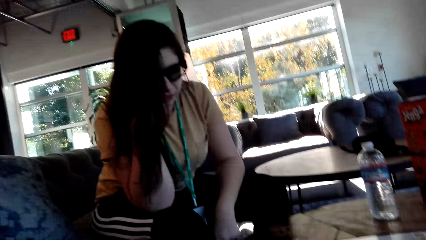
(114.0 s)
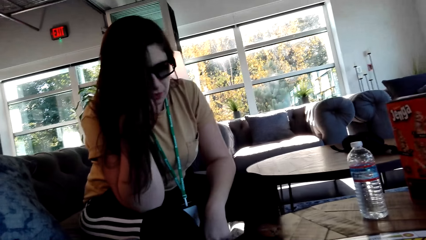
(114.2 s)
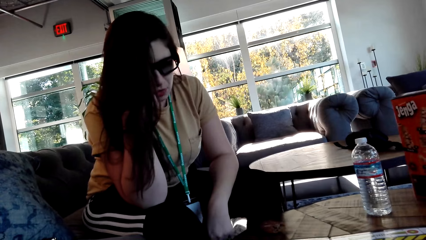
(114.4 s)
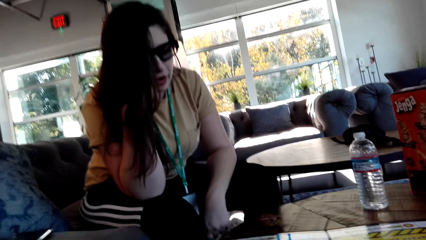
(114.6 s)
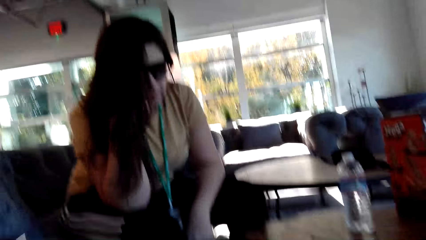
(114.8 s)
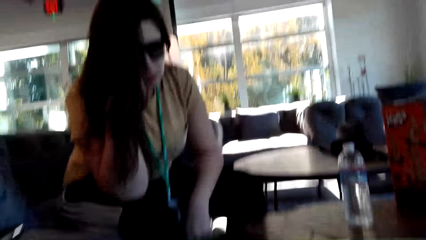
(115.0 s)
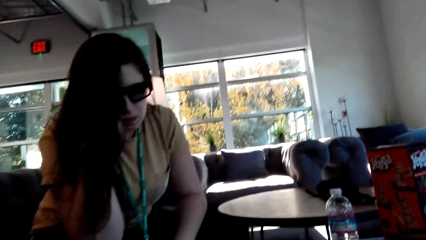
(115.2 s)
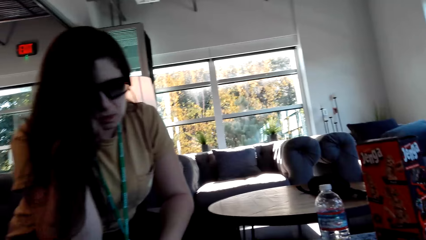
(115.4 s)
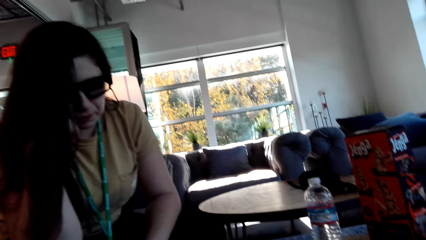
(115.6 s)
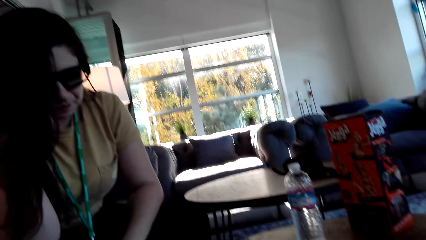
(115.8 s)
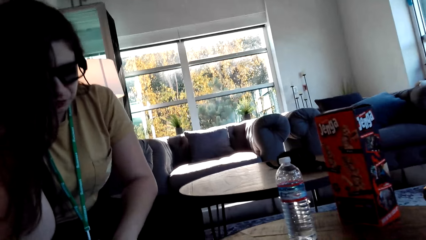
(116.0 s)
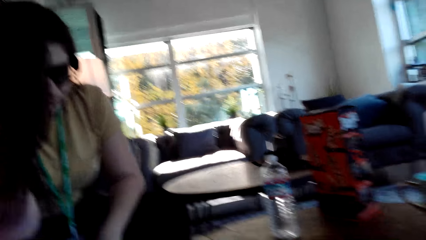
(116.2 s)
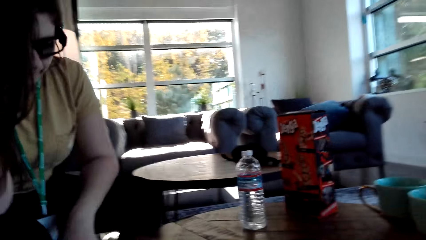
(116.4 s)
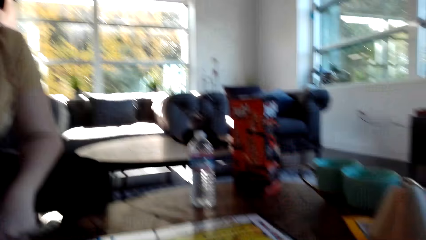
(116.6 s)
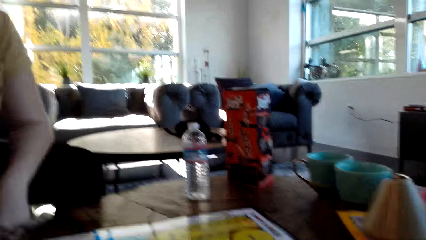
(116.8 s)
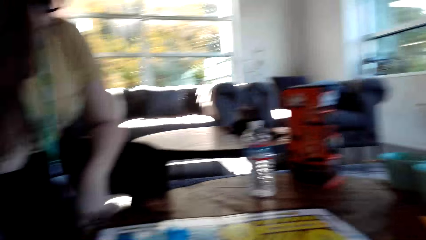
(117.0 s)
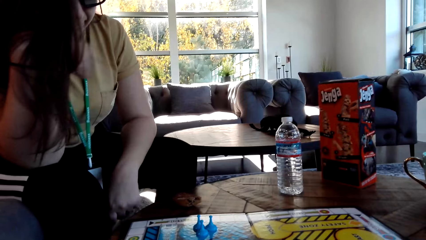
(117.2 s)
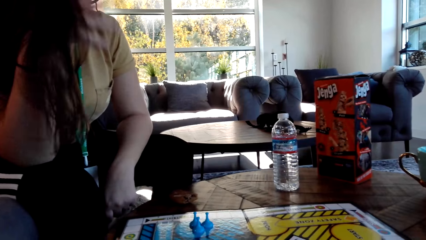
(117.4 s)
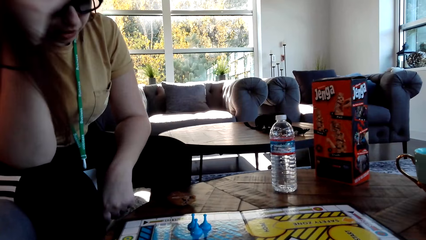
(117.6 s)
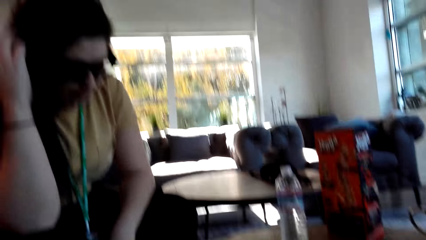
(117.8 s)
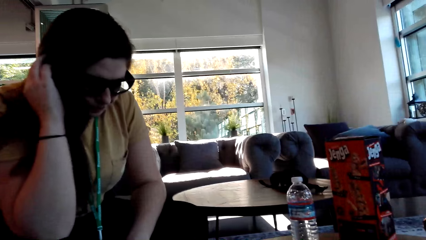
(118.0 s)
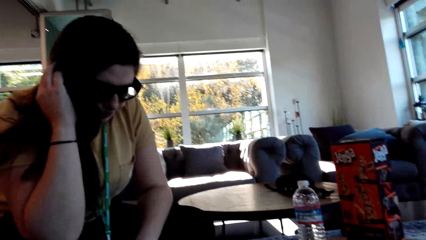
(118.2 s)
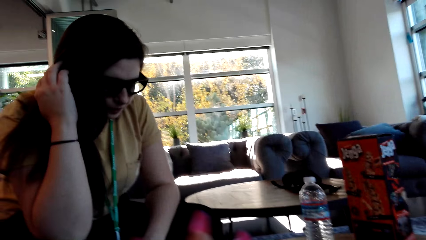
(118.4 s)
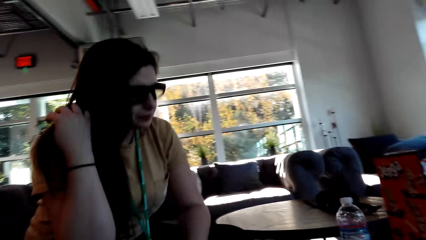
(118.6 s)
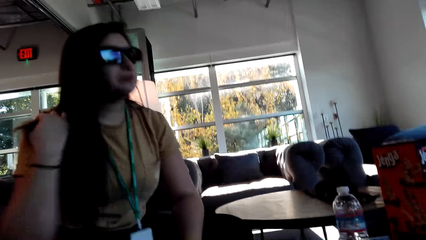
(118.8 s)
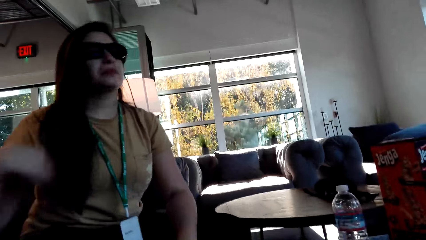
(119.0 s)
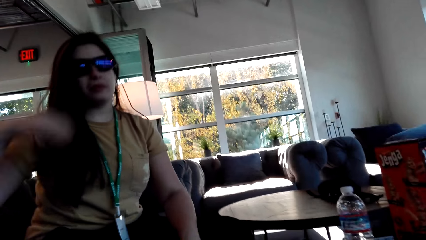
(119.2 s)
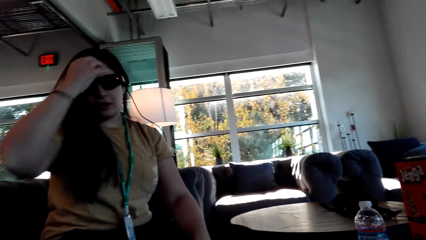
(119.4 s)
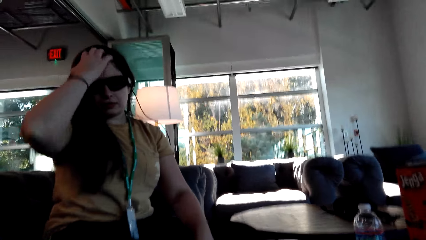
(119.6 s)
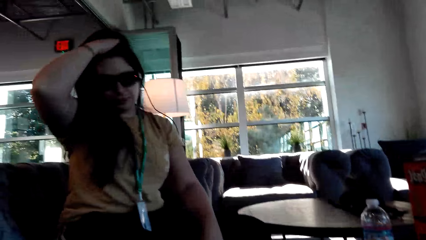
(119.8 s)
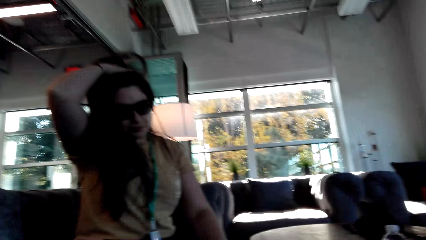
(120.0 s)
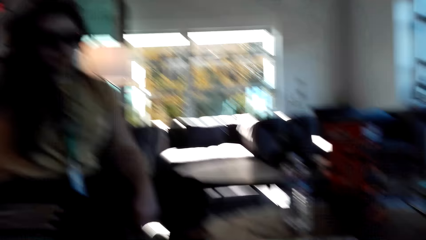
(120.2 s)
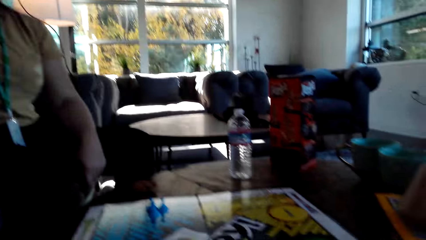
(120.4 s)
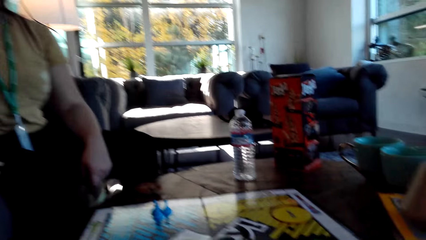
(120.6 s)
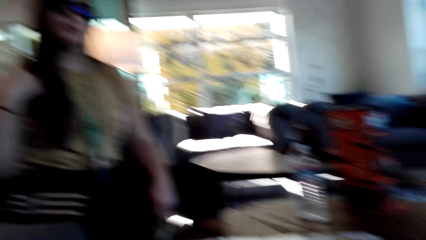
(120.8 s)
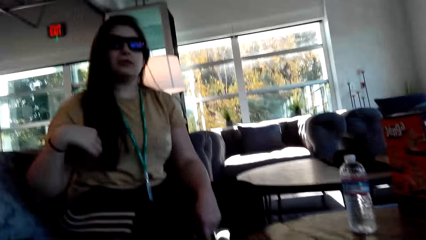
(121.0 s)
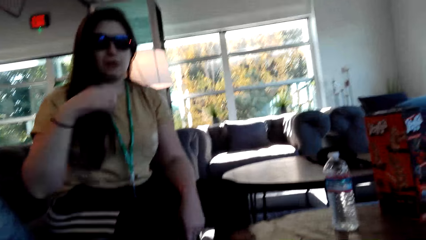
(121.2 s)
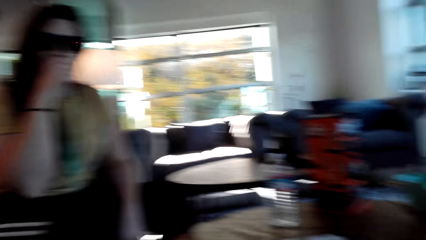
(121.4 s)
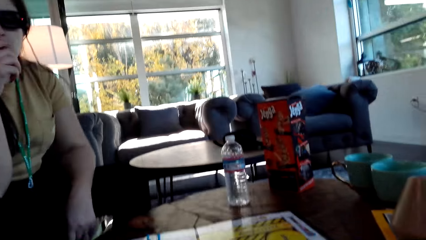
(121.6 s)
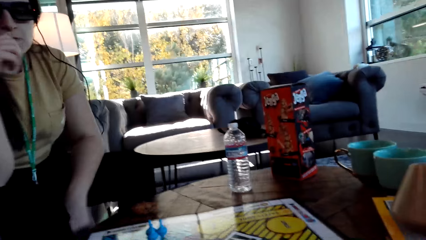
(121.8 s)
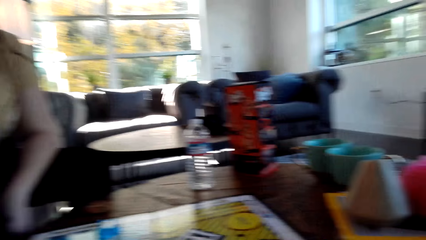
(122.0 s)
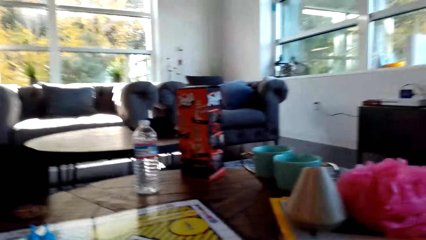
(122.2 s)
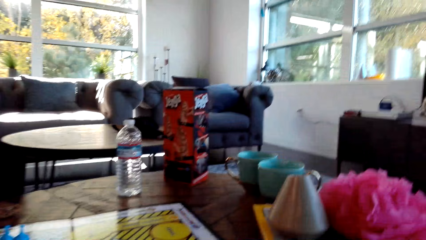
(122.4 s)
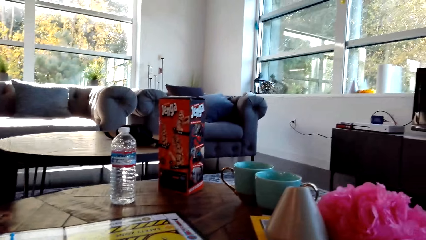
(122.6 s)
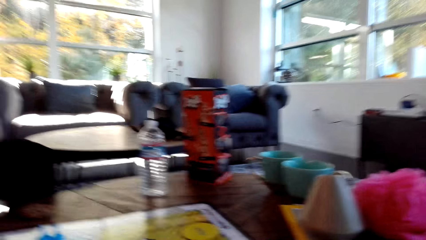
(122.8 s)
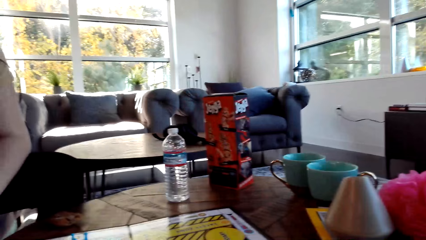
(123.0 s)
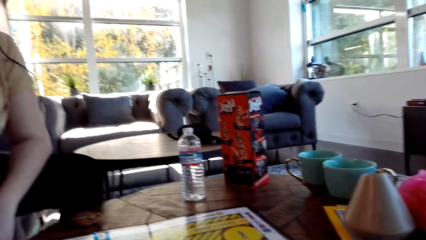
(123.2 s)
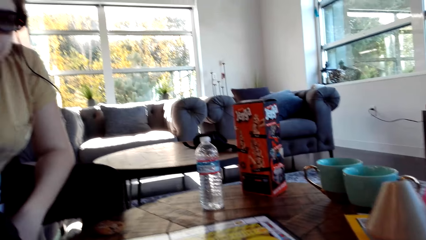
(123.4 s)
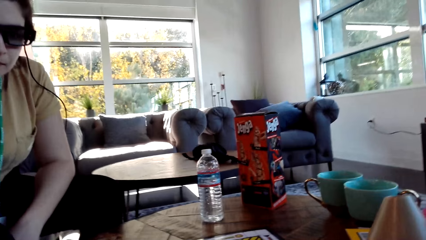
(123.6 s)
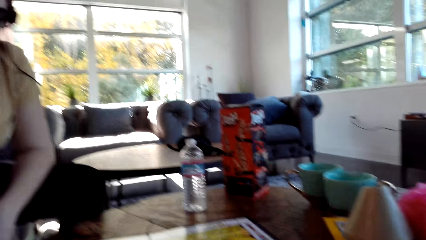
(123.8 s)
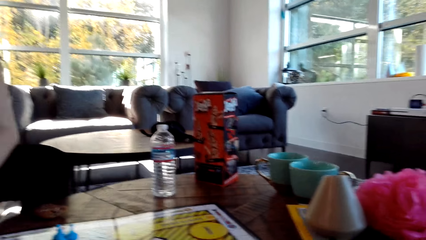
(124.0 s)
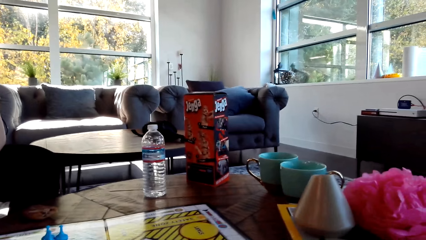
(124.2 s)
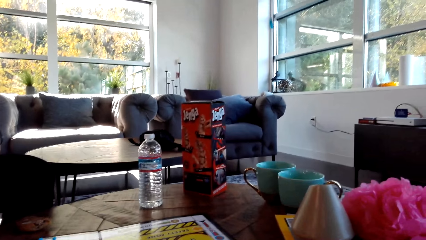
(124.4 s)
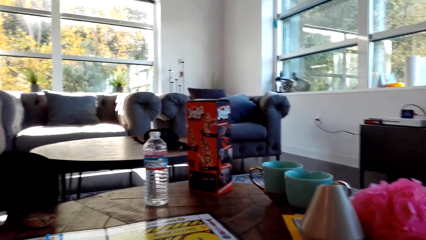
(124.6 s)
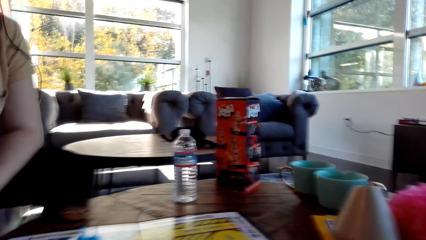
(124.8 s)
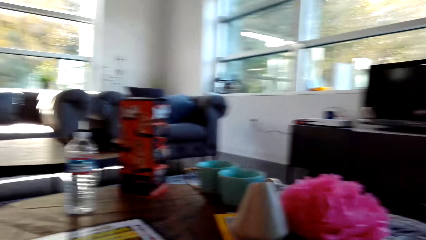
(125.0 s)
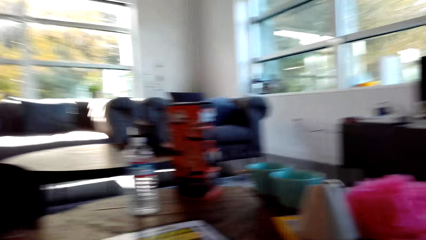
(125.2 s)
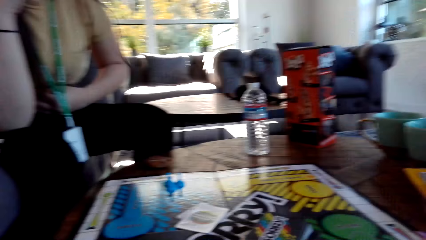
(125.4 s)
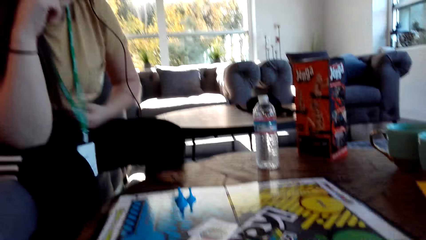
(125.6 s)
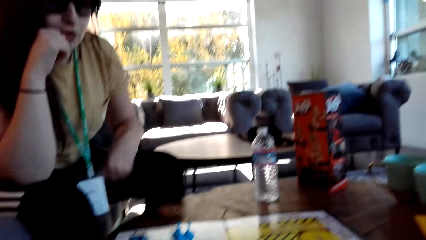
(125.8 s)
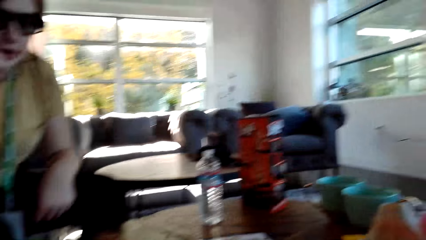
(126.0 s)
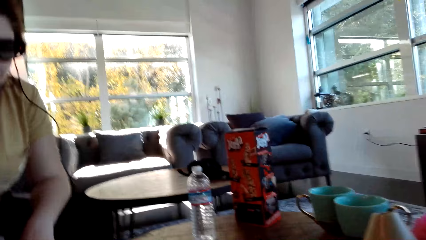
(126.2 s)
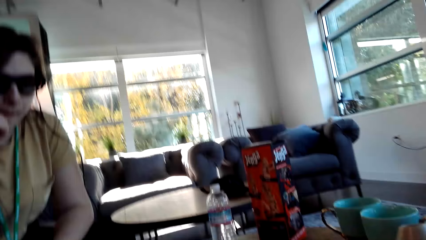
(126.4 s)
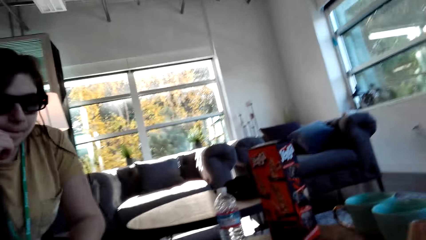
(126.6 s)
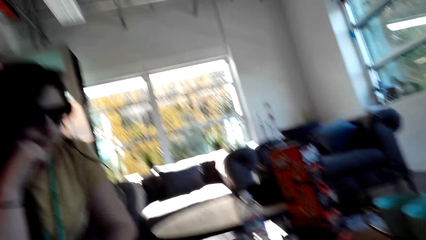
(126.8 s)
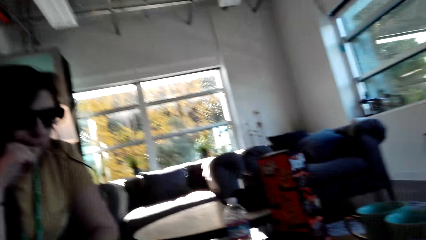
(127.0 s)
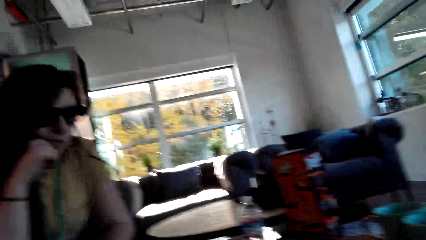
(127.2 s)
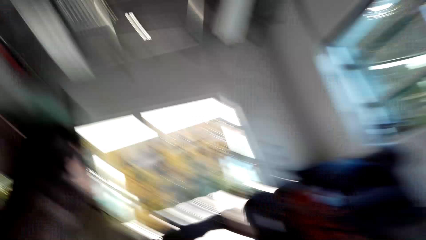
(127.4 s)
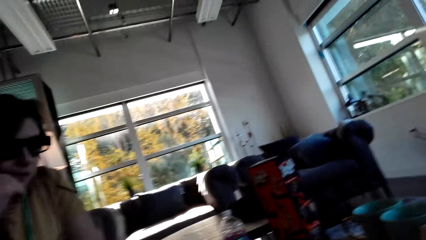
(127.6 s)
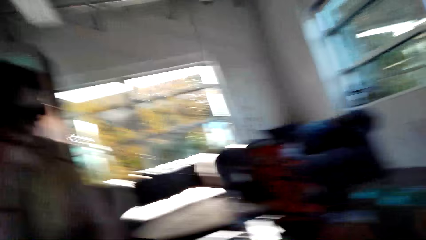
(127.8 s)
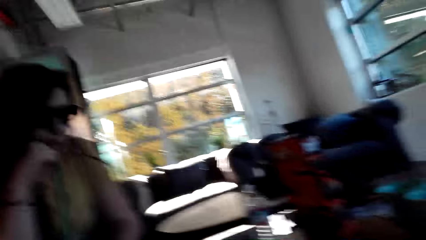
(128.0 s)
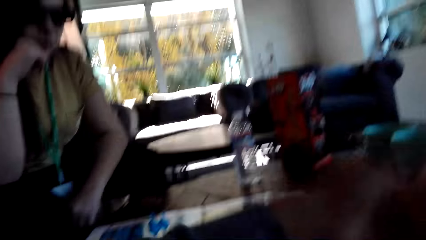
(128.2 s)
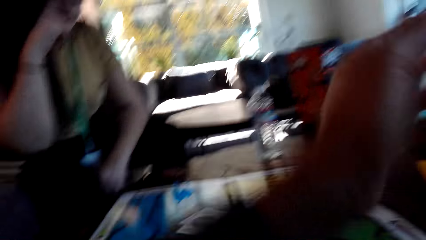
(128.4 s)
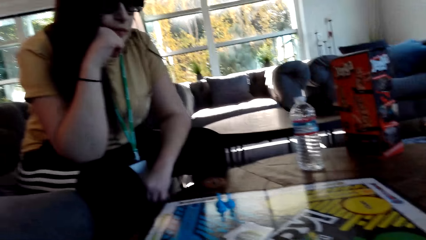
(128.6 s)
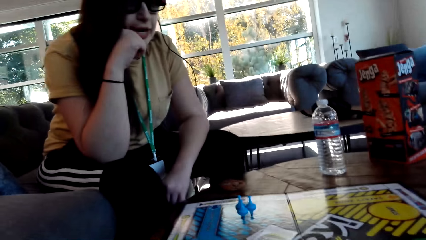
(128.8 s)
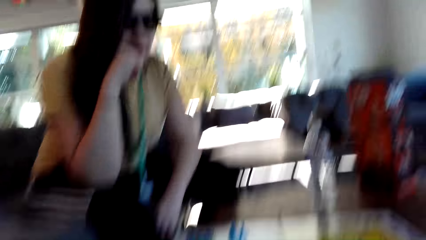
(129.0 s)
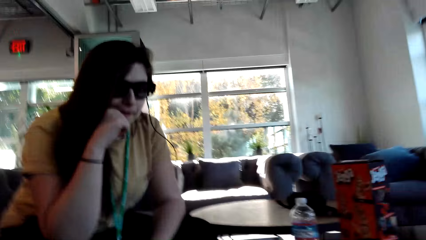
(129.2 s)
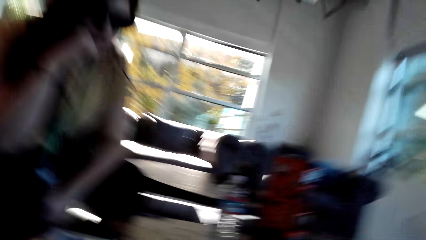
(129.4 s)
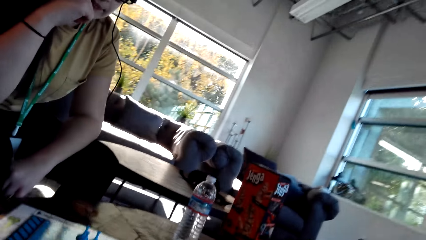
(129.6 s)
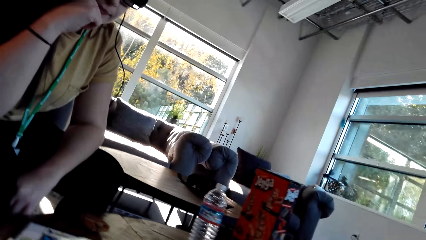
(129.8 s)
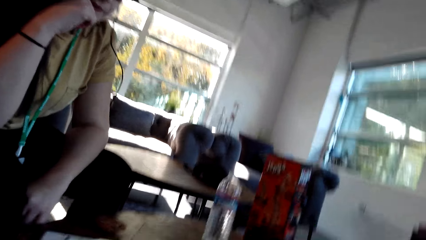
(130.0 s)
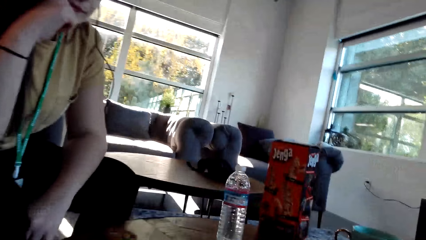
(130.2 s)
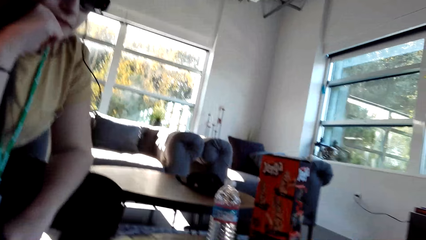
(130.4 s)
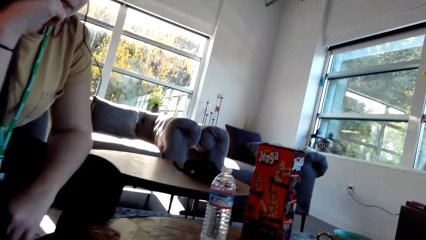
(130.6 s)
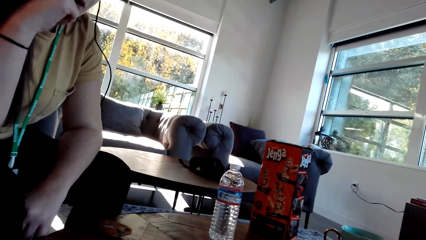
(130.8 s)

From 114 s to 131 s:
A woman flips her hair. The camera wearer makes a gesture.
